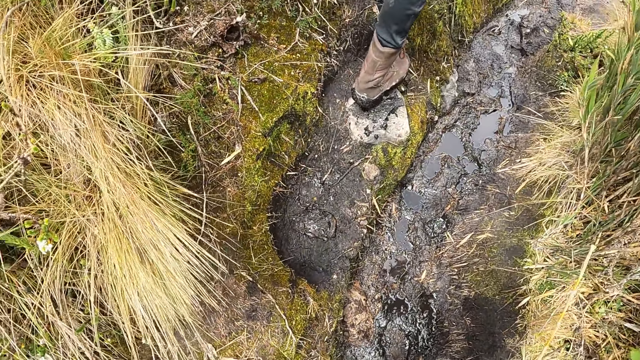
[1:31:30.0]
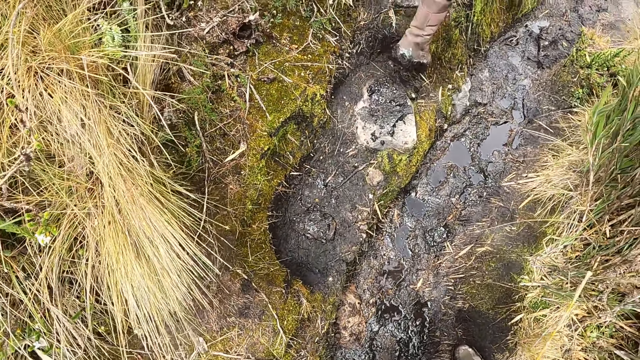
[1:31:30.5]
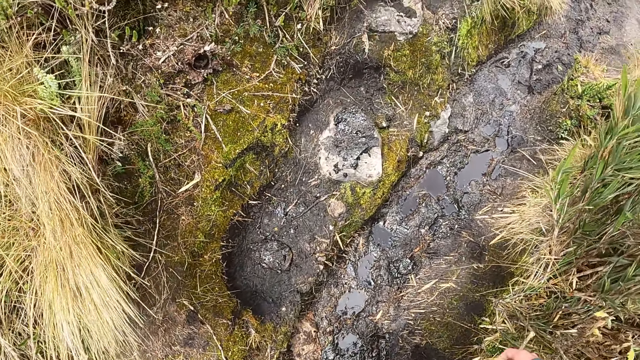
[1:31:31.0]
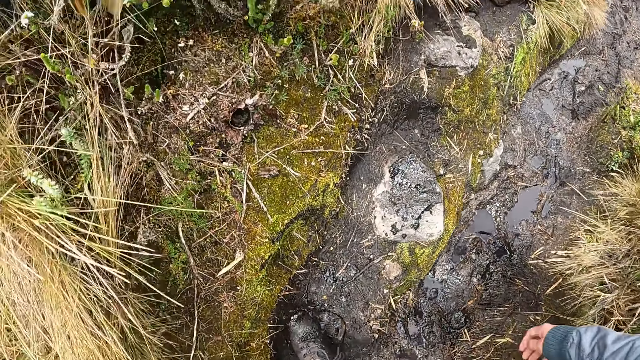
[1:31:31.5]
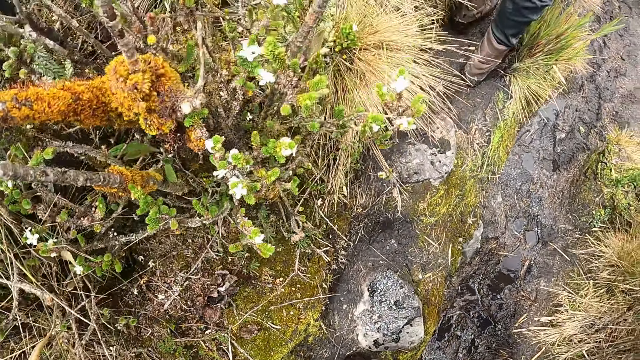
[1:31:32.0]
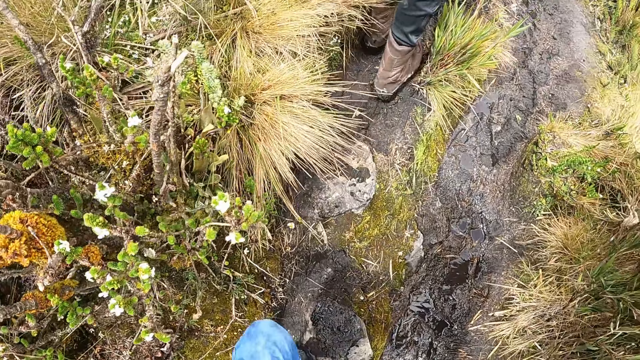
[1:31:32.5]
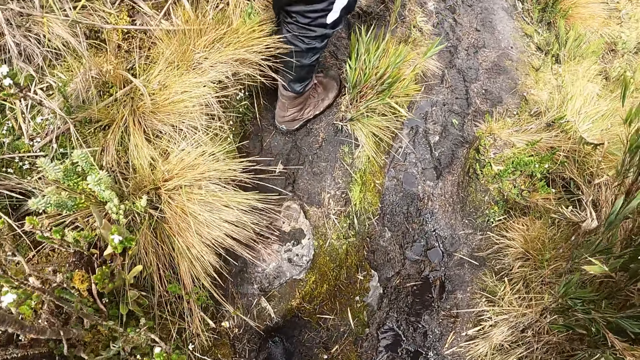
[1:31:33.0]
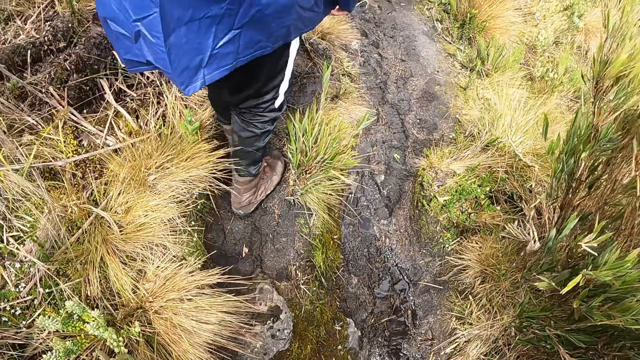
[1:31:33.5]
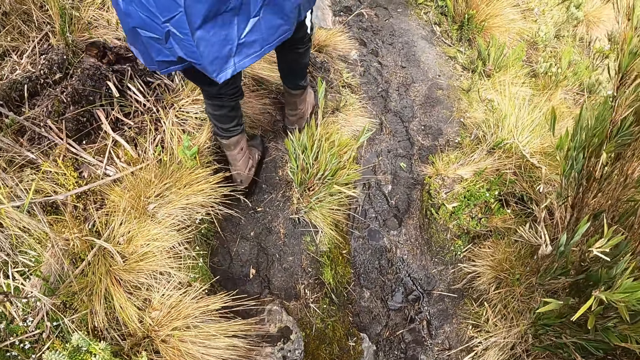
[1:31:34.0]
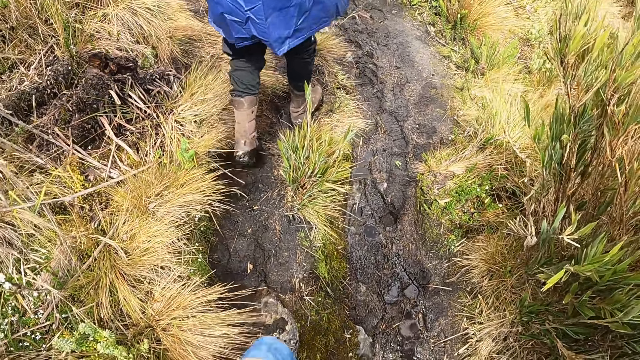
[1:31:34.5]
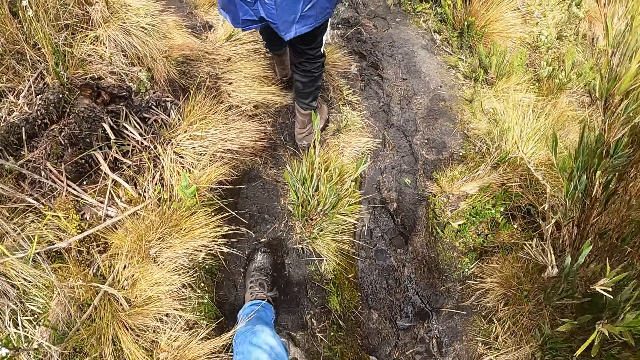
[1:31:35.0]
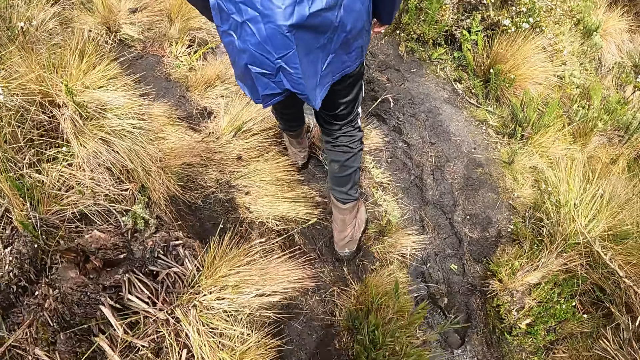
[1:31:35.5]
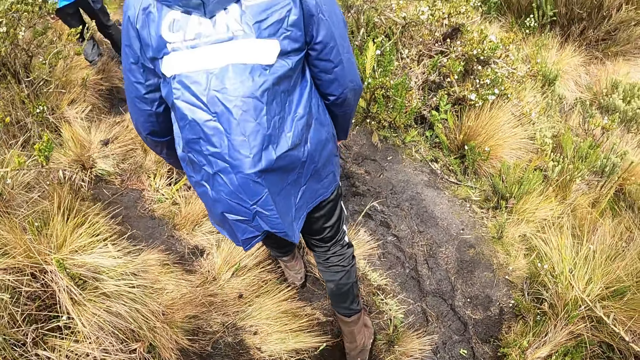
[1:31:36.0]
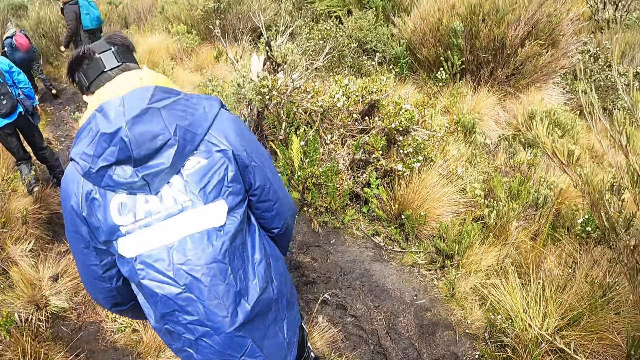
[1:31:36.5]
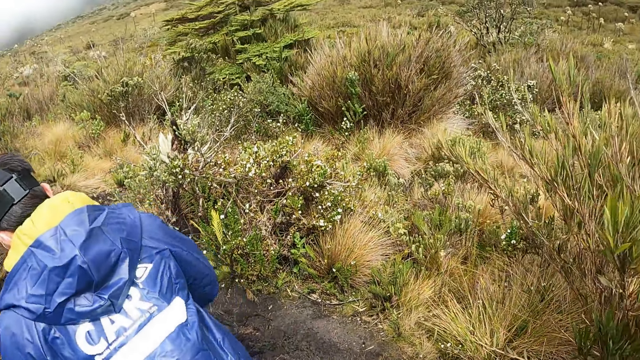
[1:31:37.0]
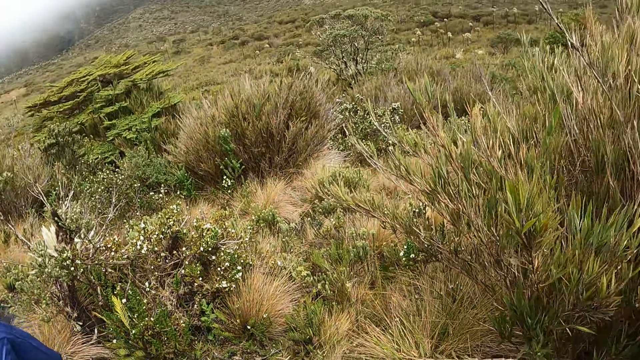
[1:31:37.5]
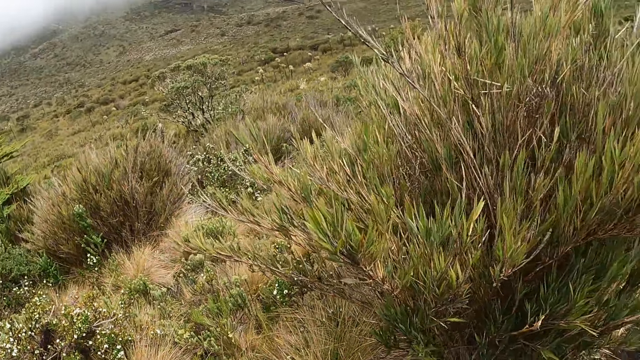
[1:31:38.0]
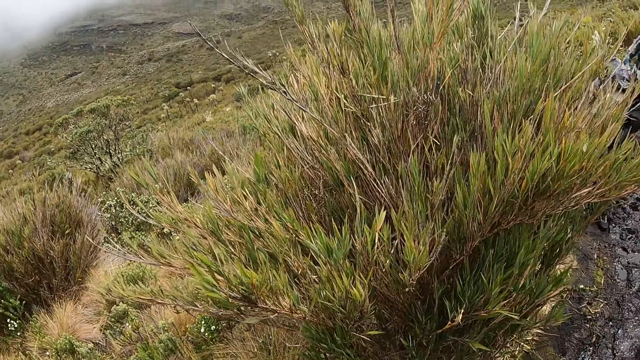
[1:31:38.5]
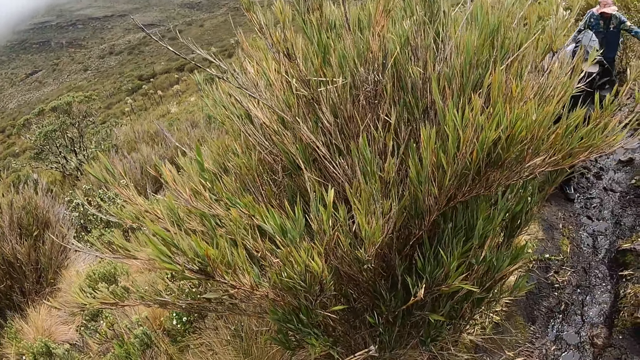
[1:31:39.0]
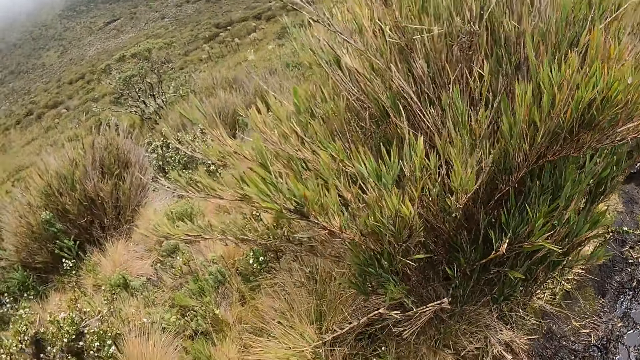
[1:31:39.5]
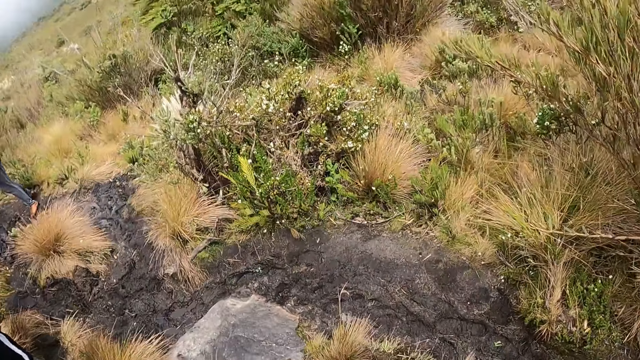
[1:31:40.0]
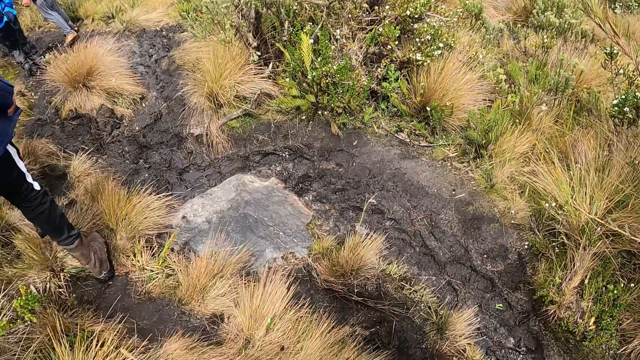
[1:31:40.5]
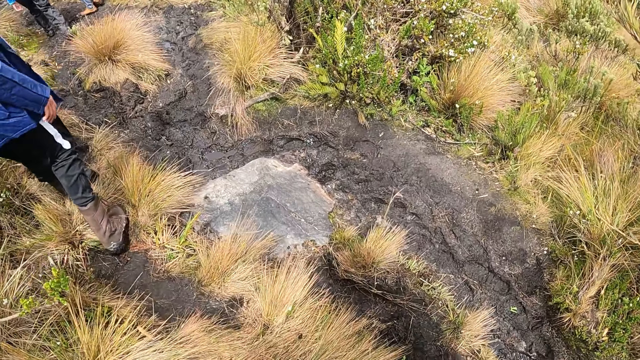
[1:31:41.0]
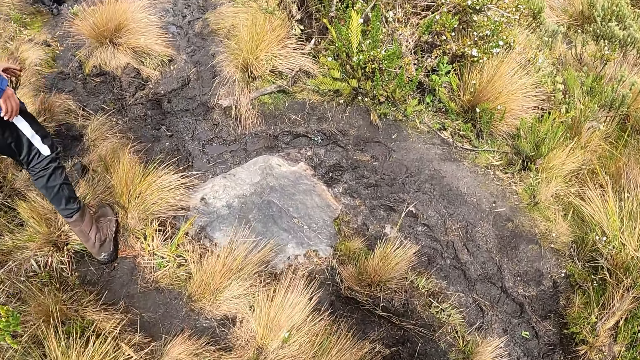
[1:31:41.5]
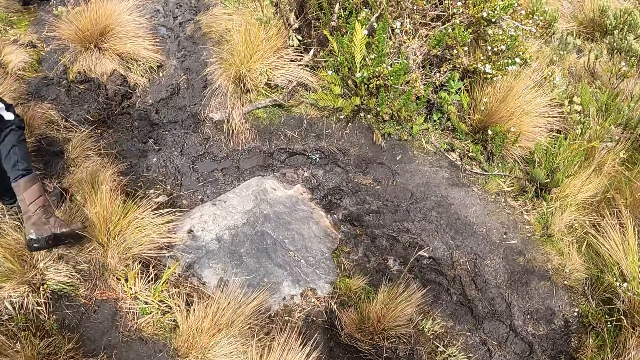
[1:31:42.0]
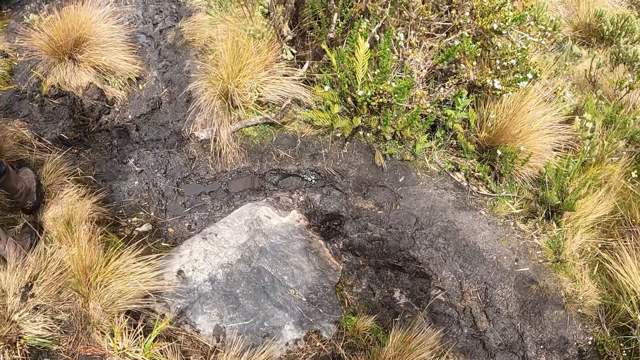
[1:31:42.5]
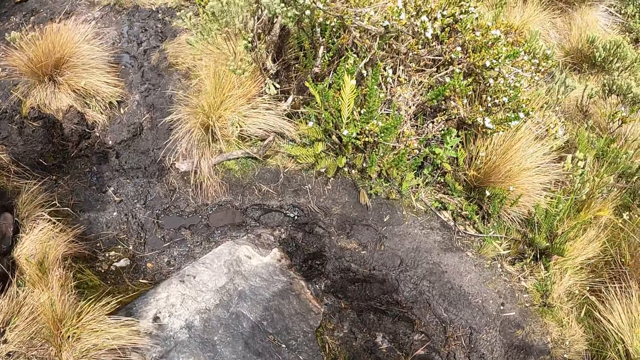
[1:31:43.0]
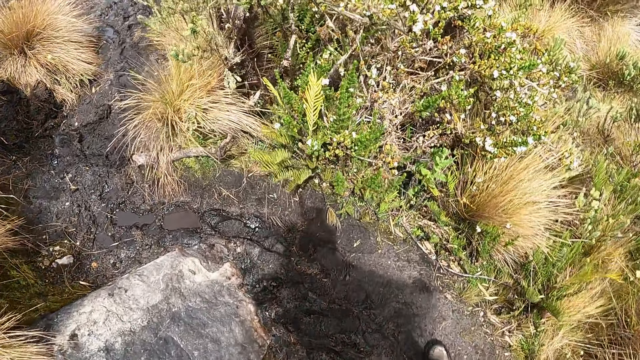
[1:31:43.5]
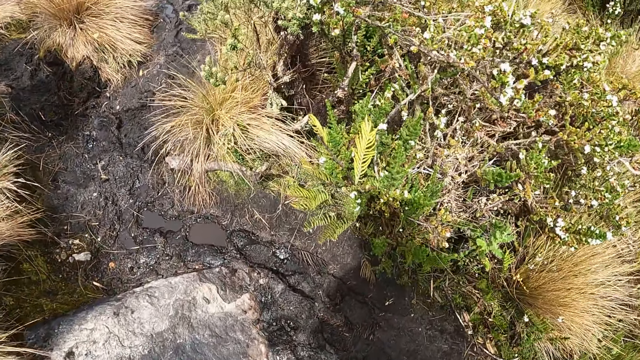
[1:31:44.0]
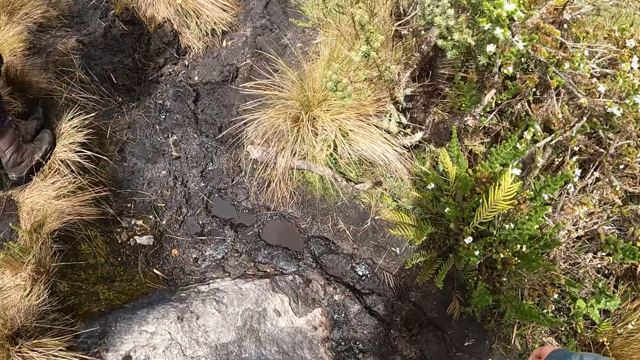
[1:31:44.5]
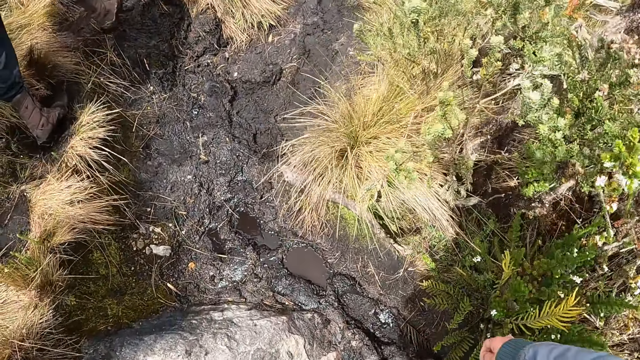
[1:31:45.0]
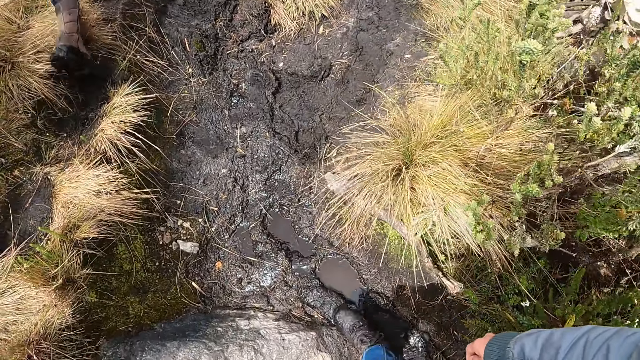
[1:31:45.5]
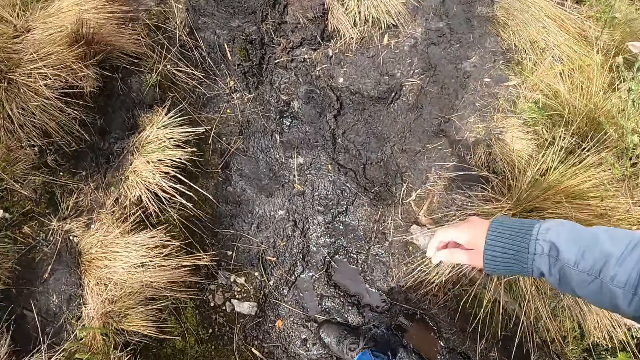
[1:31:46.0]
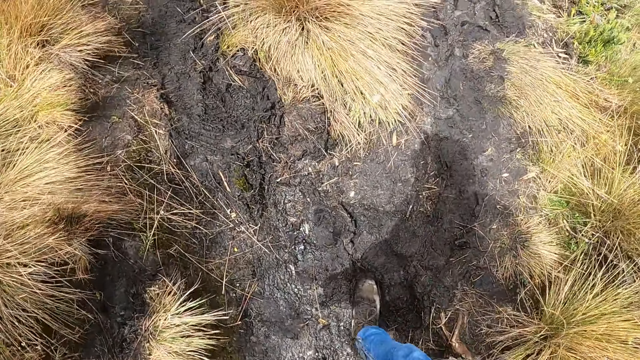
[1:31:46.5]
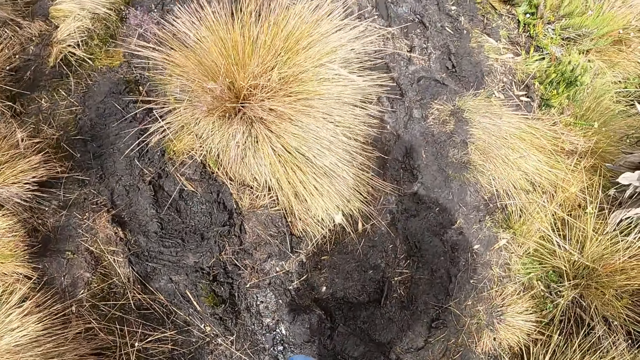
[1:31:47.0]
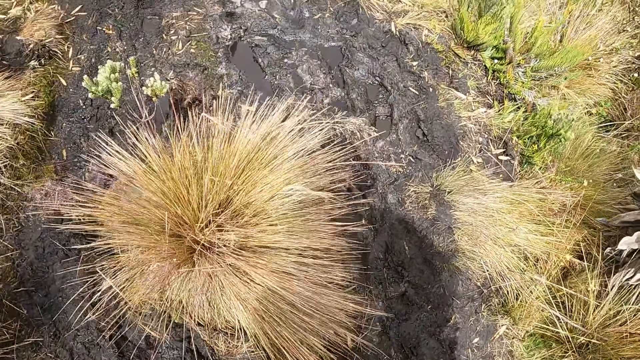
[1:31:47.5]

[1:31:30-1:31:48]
The camera wearer looks around the street. They walk around the street.

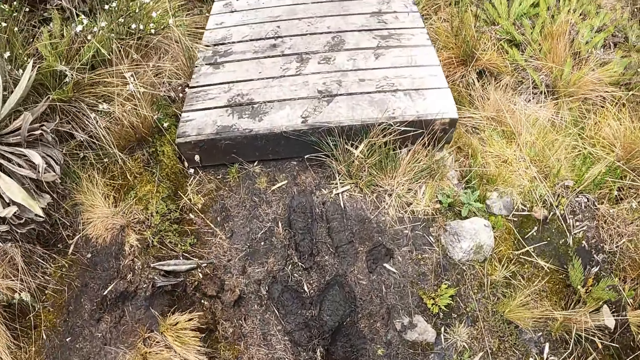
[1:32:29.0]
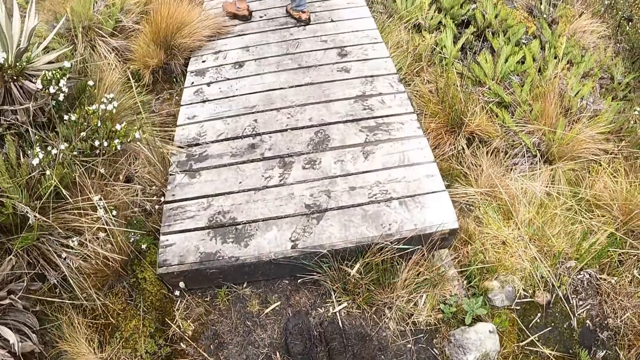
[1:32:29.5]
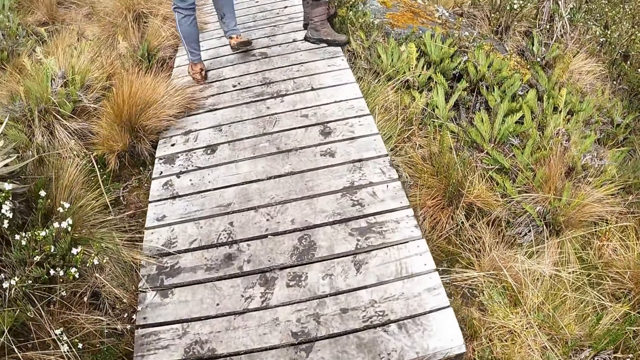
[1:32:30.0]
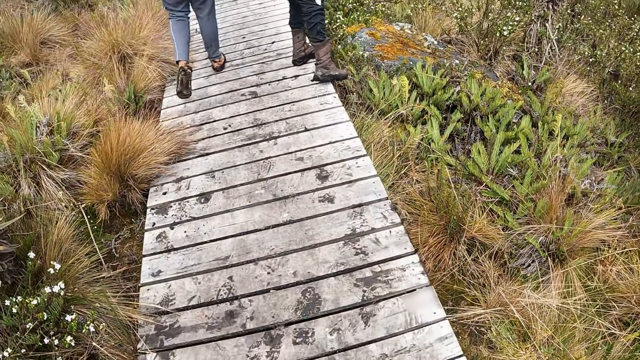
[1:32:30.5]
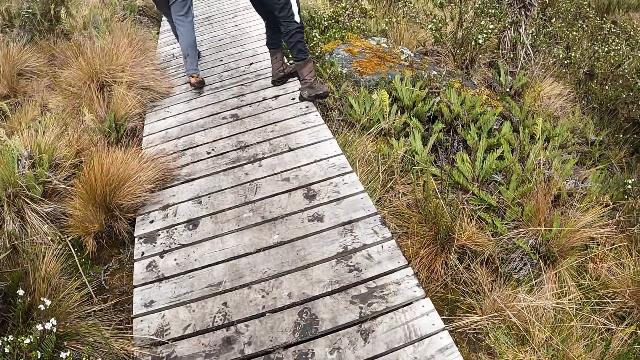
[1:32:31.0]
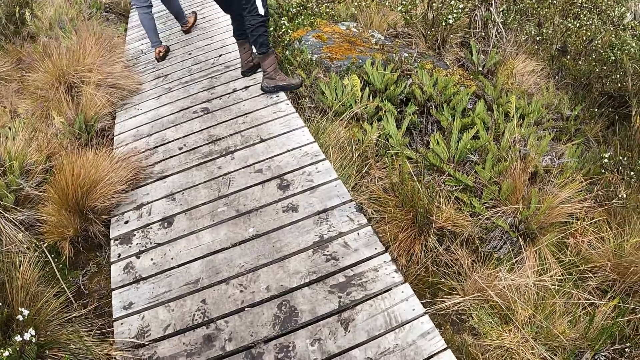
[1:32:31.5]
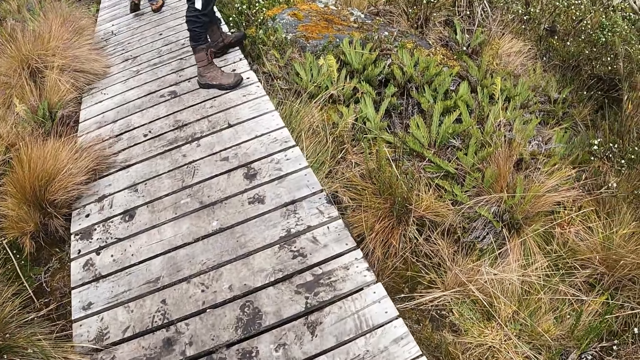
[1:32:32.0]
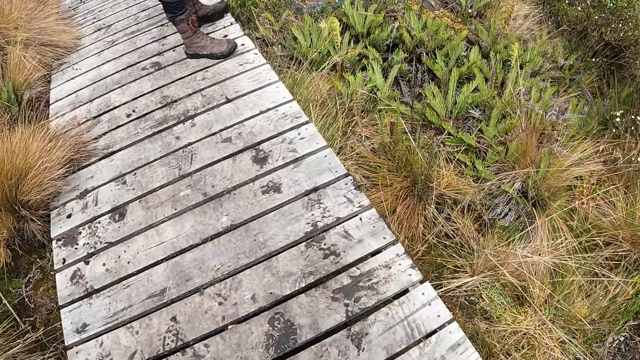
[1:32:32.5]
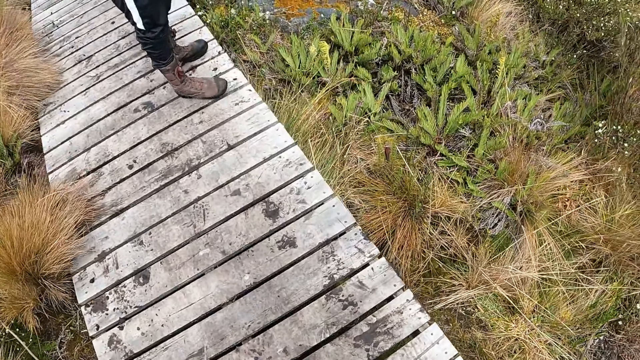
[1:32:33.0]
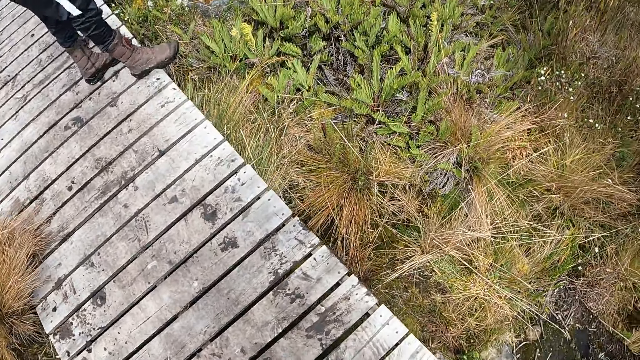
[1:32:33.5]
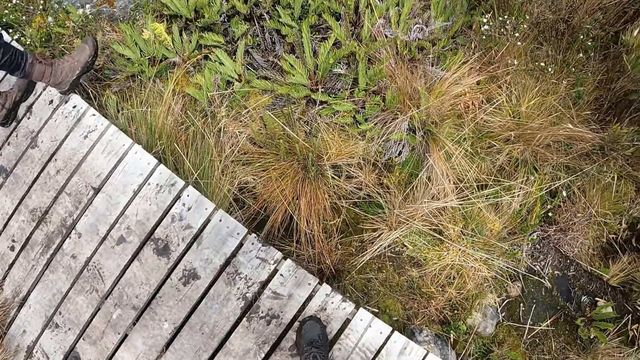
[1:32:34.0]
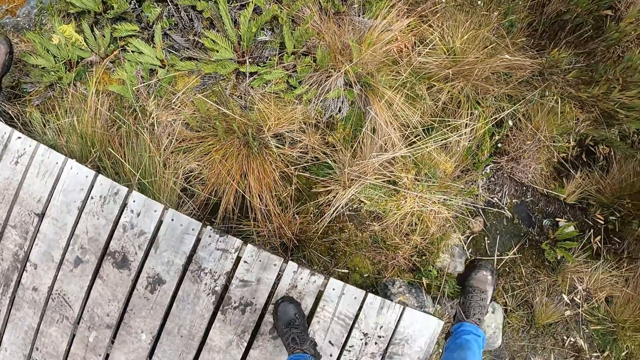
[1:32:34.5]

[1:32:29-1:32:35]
The camera wearer walks on a bridge on the path. She hits her right foot on the bridge.
